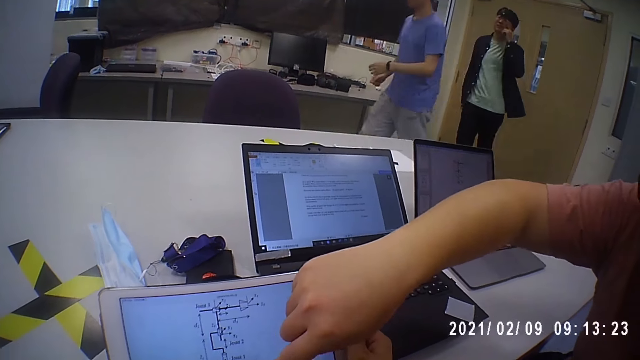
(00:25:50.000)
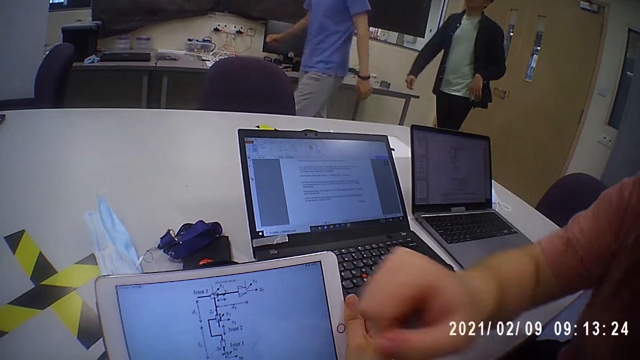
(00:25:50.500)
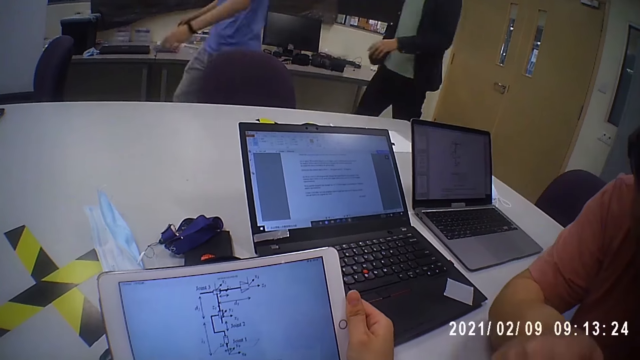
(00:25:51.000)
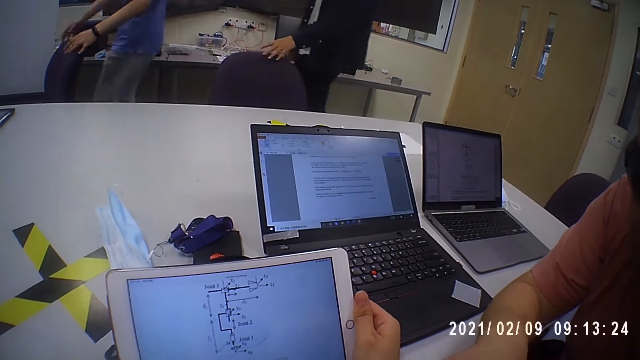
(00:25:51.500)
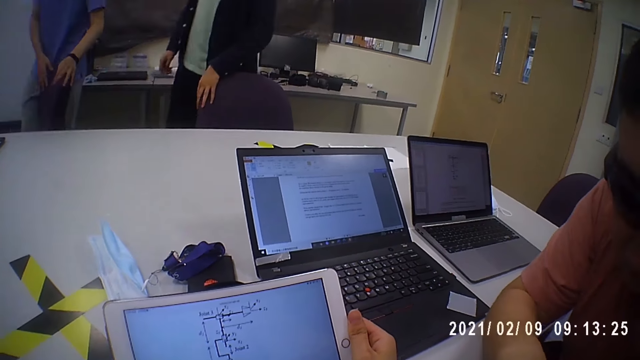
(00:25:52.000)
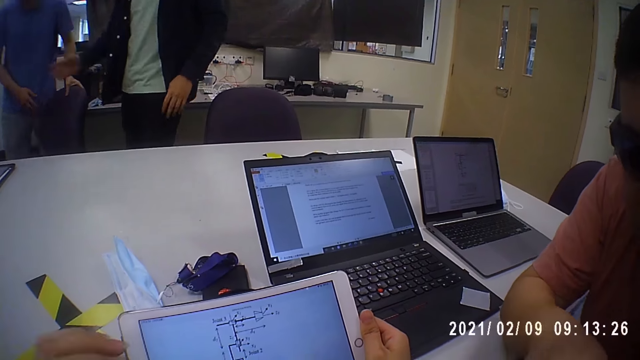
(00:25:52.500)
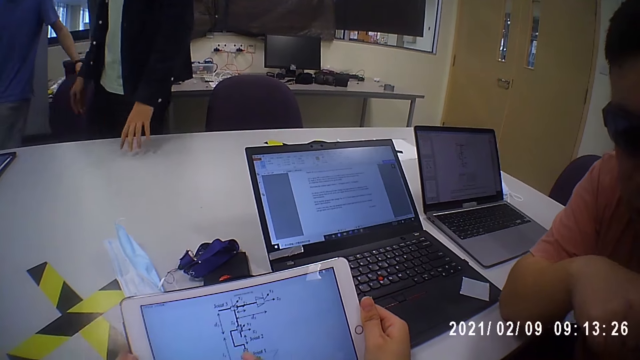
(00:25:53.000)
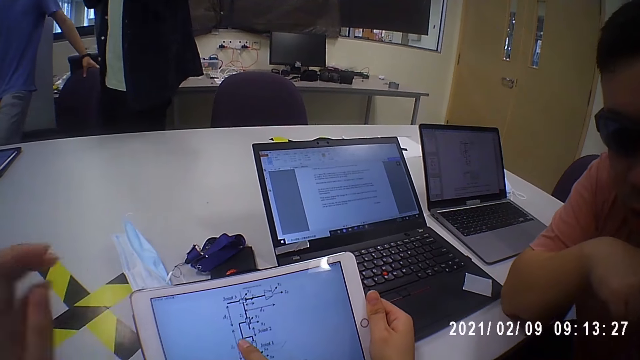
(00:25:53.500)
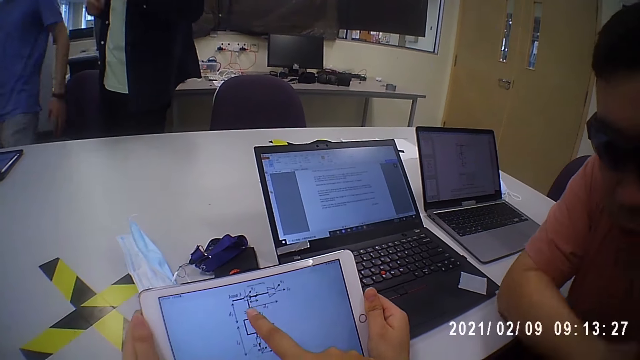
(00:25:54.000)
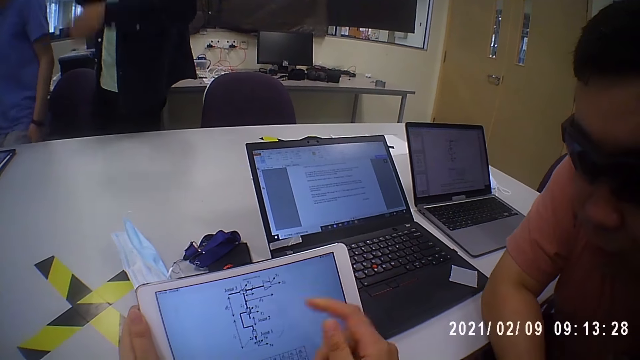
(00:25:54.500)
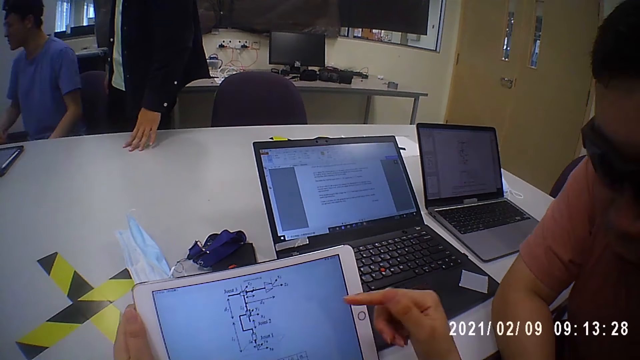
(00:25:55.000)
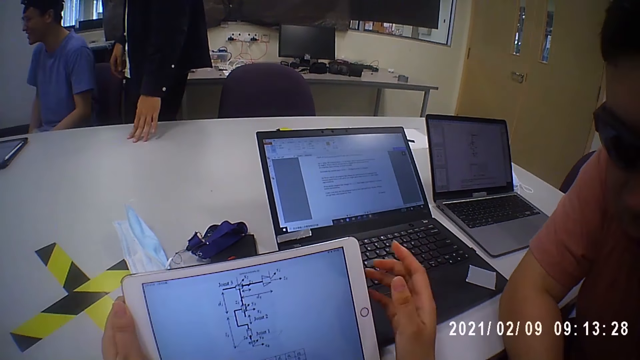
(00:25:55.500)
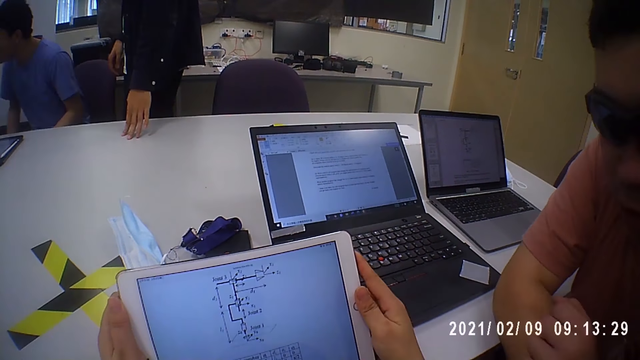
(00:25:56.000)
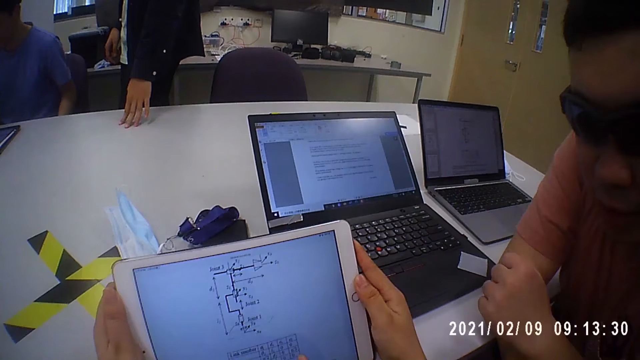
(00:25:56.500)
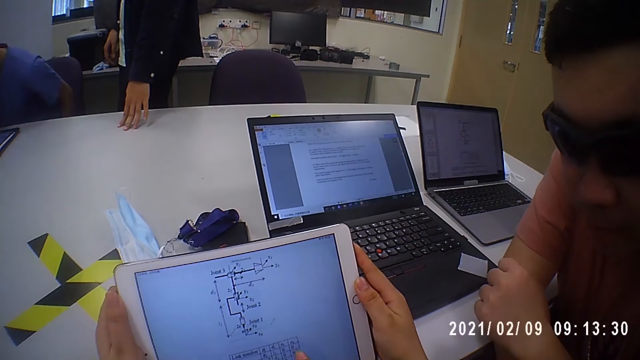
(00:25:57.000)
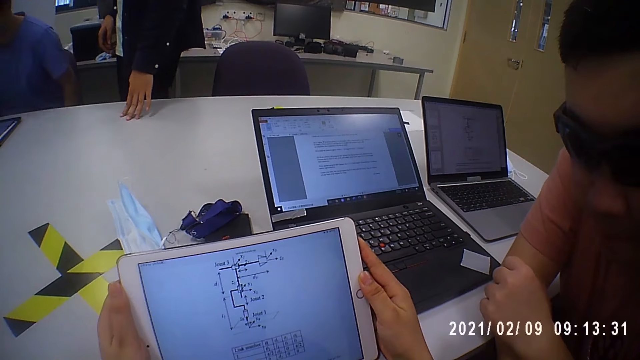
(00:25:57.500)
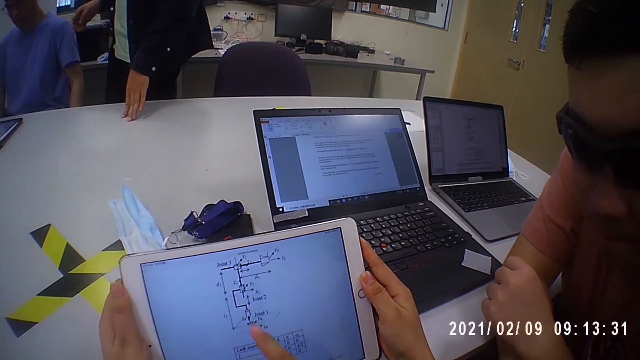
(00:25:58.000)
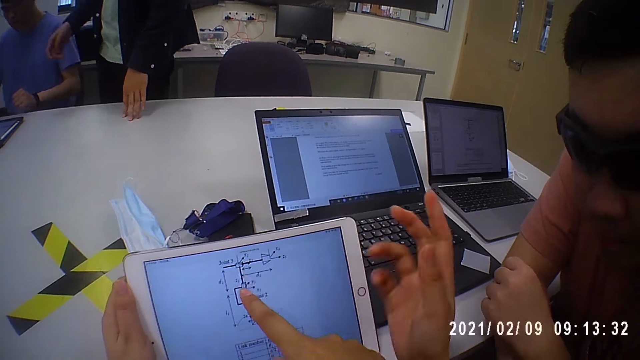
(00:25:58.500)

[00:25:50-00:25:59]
A man walks towards the table from the window. Another man moves a chair with his hands. The first man places his left hand on a chair. A third man touches the screen of the tablet on the table with his left hand. The camera wearer converses with the third man. The second man sits on the chair. The first man converses with another man. The first man places his left hand on the table. The camera wearer points at the tablet. The second man adjusts the chair with his hands. The camera wearer holds the tablet.

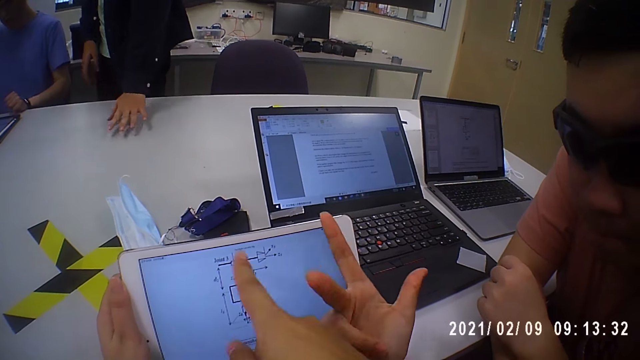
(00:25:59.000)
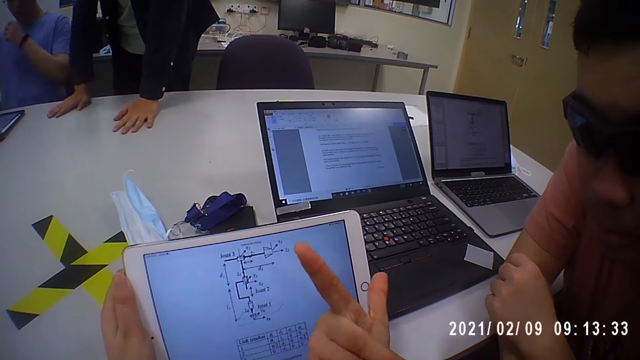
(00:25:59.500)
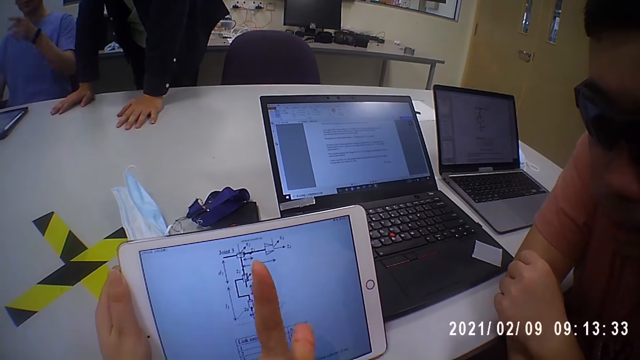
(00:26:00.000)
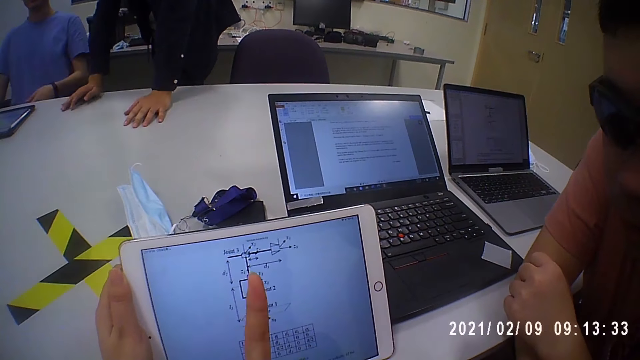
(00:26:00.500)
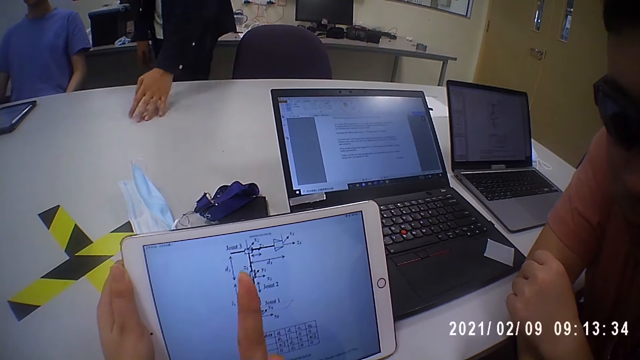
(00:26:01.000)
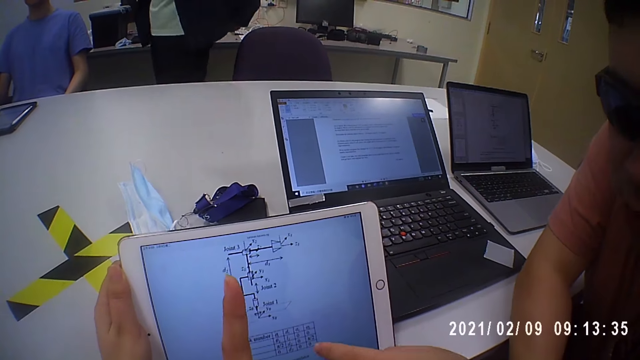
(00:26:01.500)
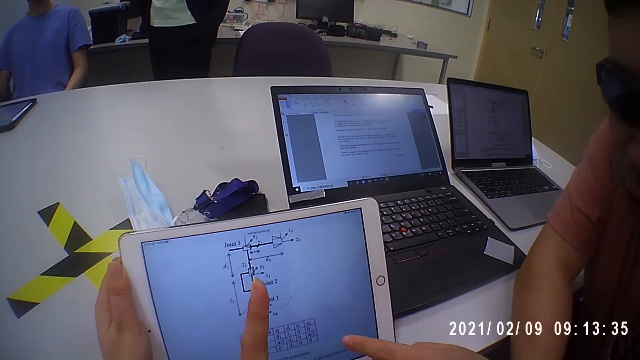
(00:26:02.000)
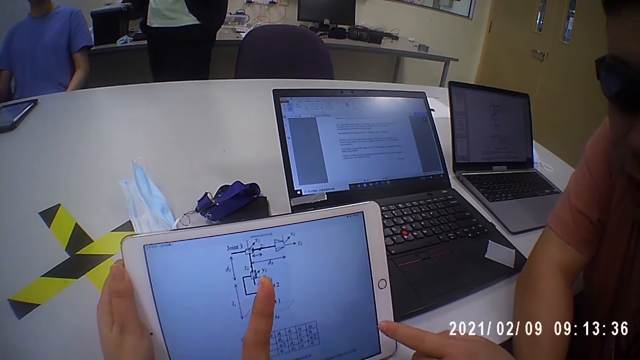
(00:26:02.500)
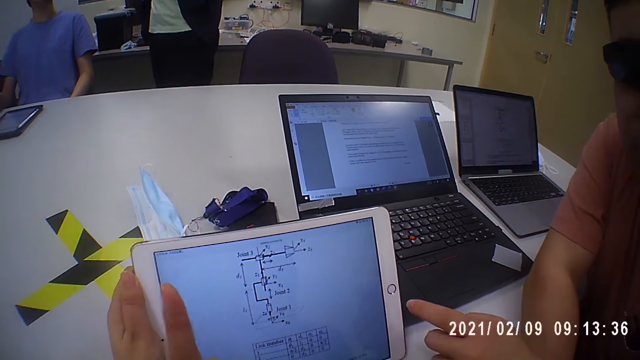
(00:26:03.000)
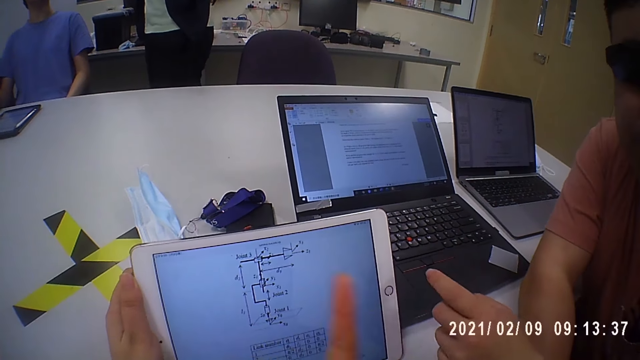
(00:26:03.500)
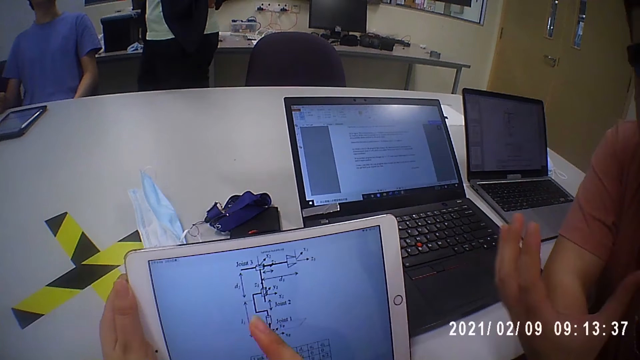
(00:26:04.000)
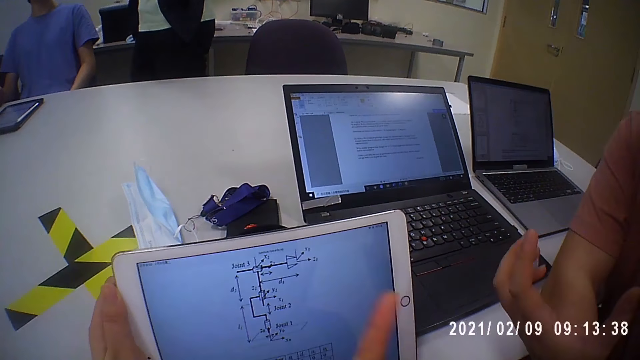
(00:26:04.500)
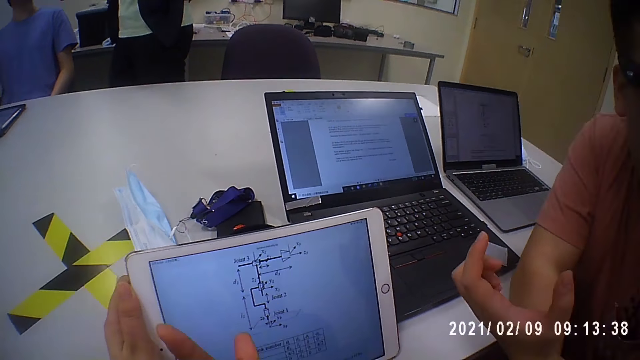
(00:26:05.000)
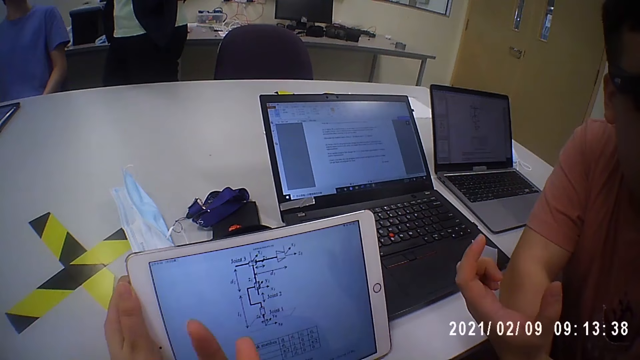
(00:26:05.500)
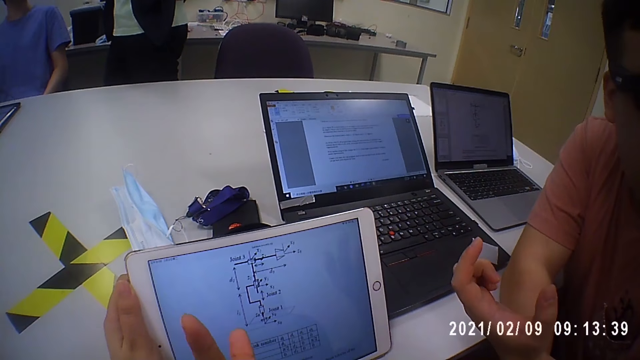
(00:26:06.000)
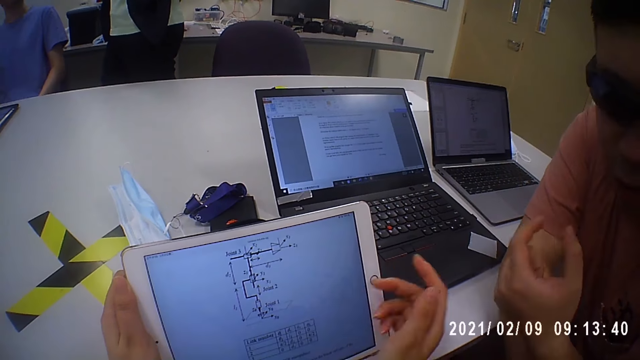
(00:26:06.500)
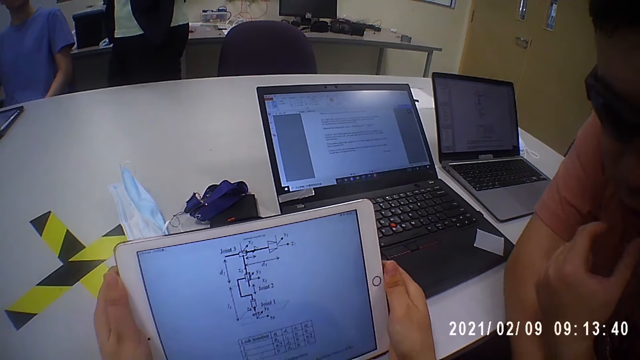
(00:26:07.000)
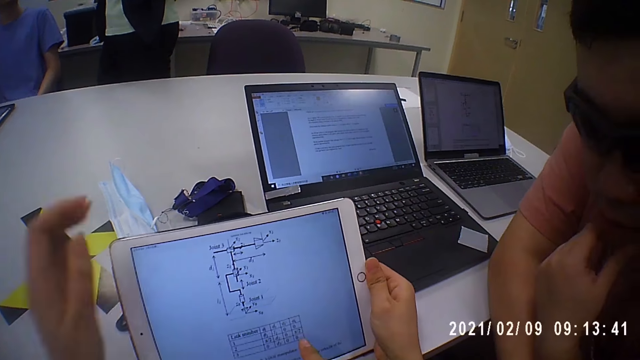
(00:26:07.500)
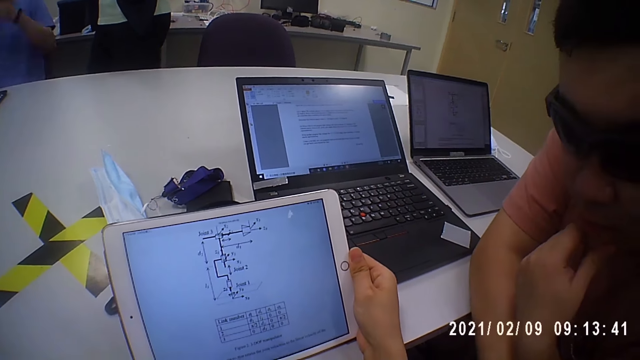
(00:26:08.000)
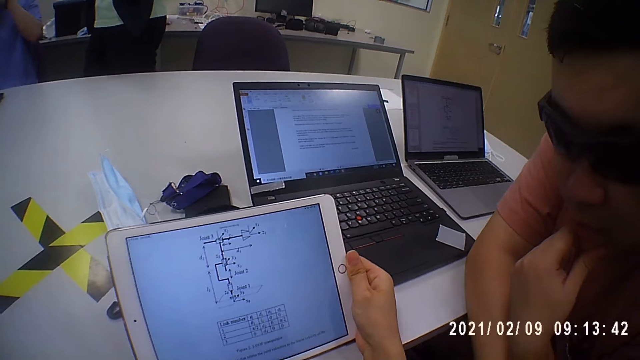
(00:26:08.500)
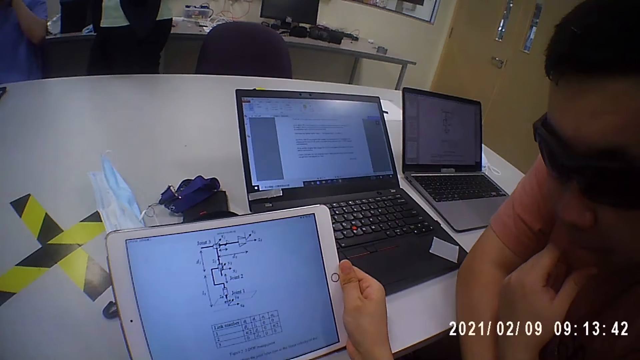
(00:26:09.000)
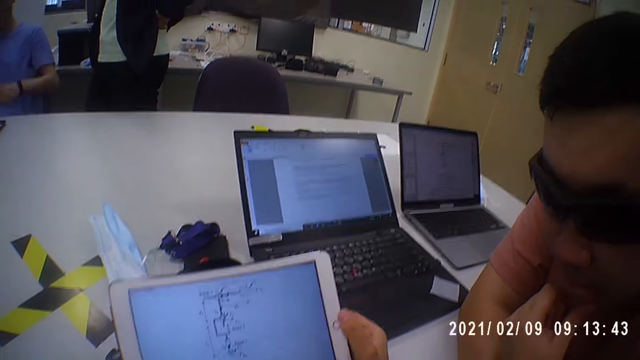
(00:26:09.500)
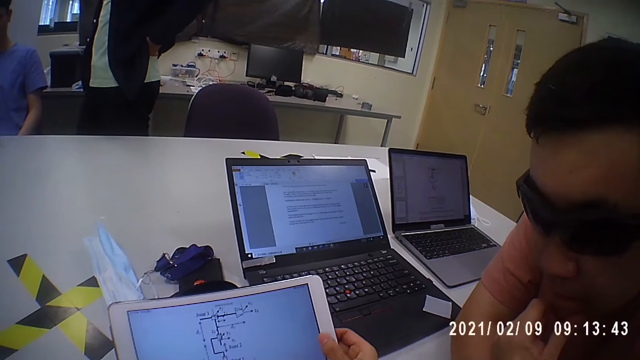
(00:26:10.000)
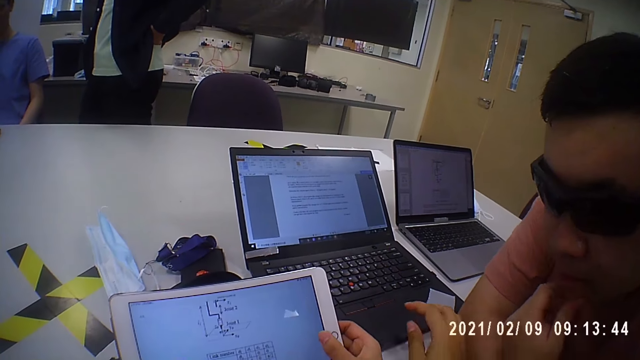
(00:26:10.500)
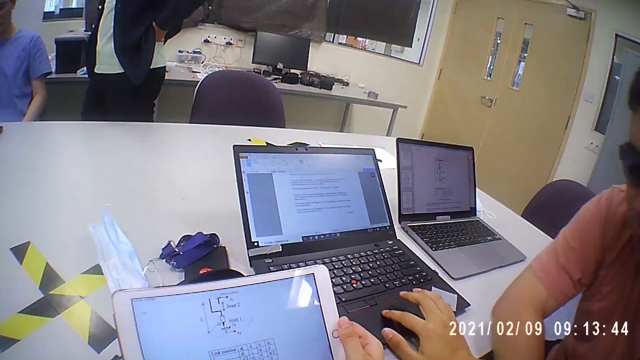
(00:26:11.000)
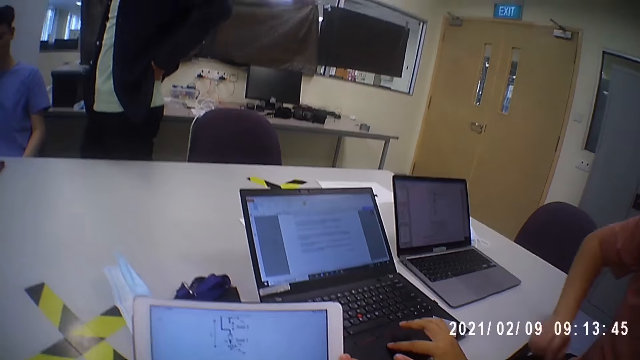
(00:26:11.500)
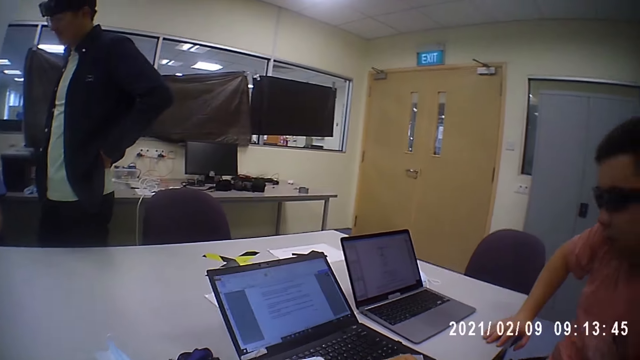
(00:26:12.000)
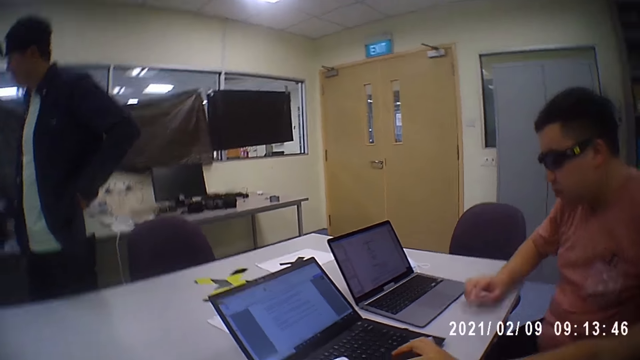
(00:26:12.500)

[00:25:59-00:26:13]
A man places his hands on the table. Another man points at the tablet. The camera wearer moves the fingers. The first man converses with two other men. Another man points at the tablet. Another man operates the laptop on the table with his right hand. Another man places his right hand on the table.
